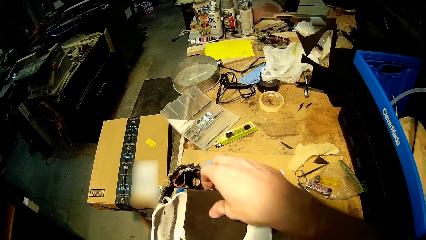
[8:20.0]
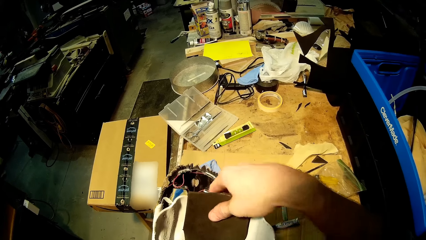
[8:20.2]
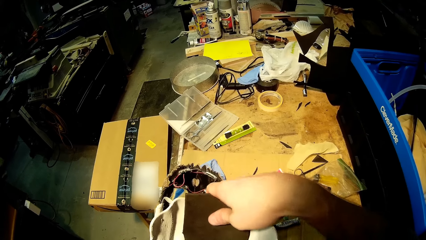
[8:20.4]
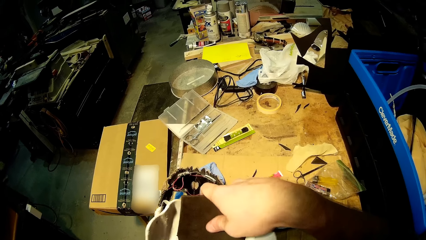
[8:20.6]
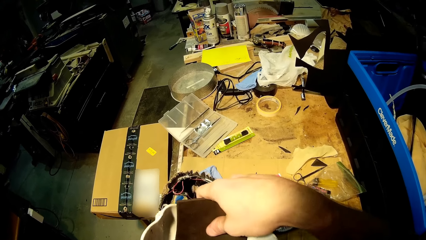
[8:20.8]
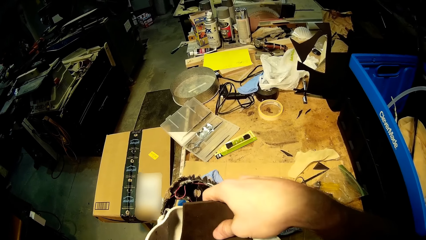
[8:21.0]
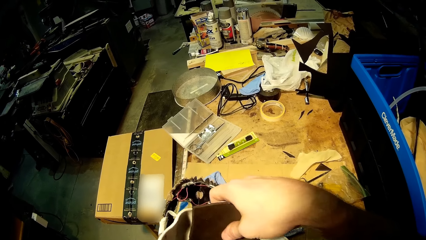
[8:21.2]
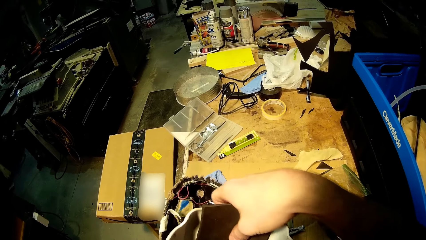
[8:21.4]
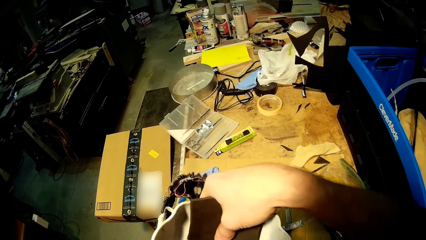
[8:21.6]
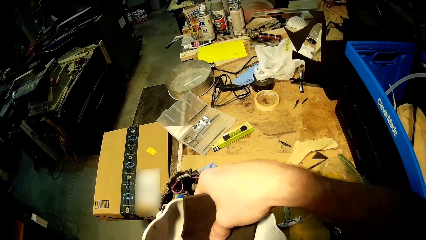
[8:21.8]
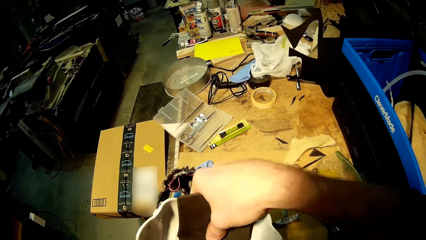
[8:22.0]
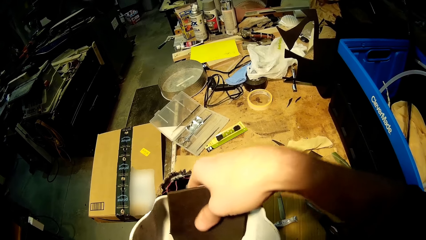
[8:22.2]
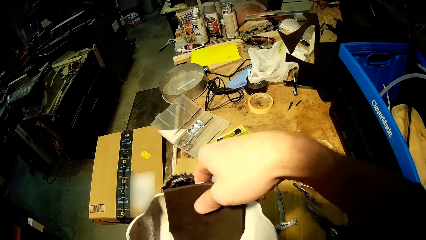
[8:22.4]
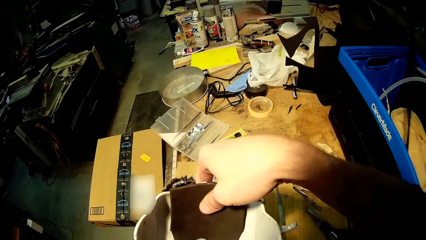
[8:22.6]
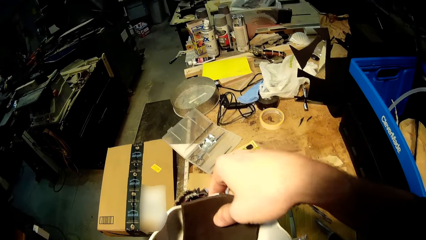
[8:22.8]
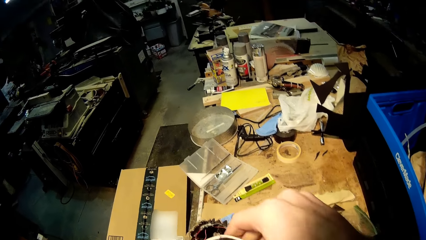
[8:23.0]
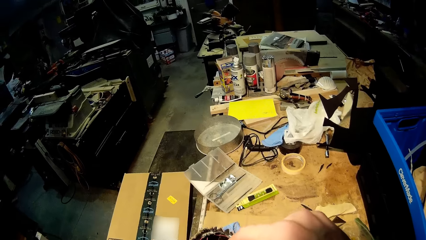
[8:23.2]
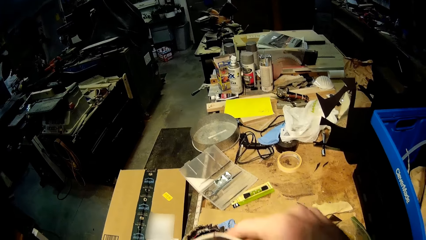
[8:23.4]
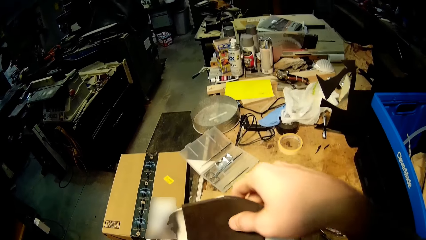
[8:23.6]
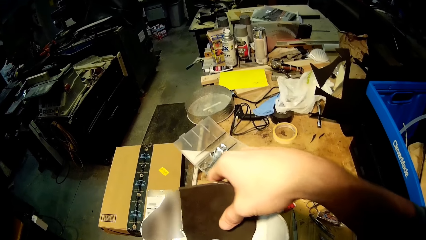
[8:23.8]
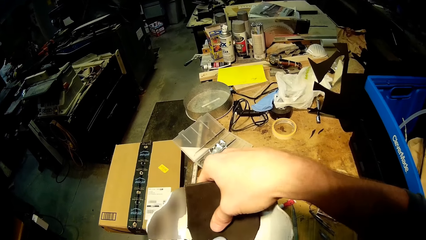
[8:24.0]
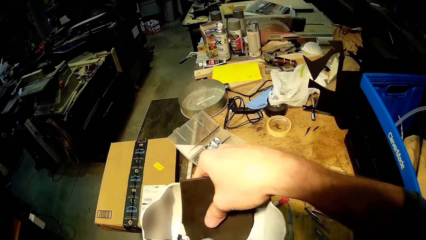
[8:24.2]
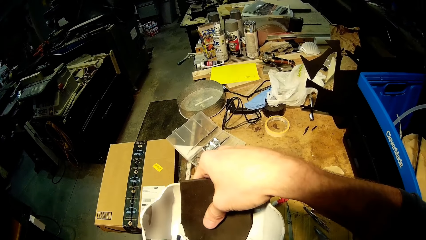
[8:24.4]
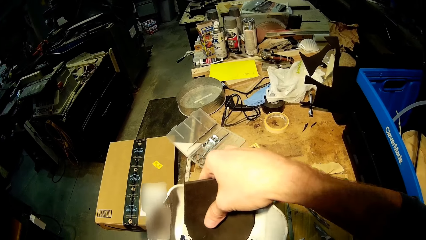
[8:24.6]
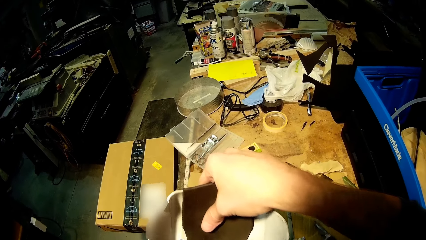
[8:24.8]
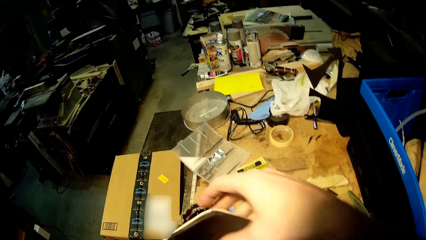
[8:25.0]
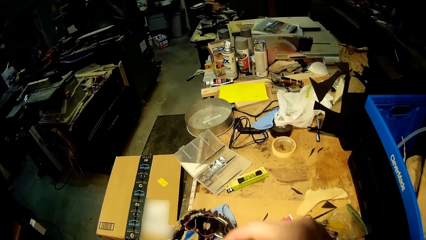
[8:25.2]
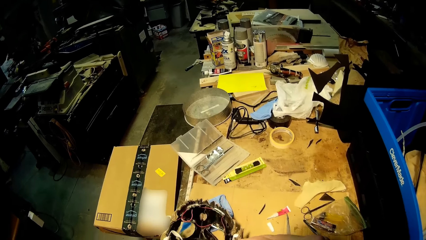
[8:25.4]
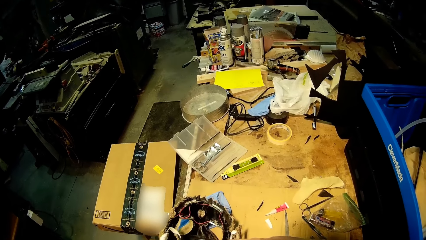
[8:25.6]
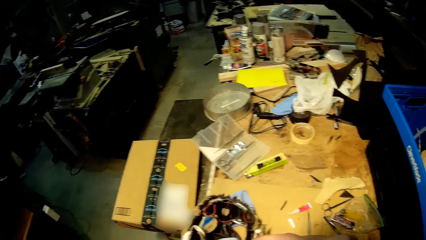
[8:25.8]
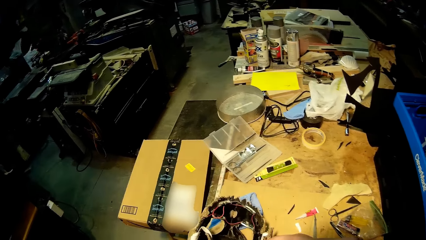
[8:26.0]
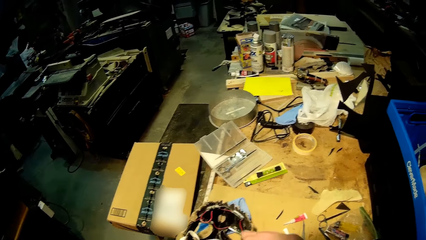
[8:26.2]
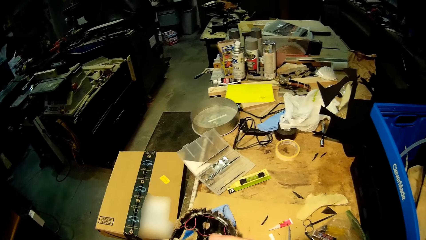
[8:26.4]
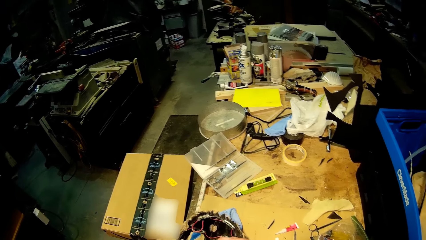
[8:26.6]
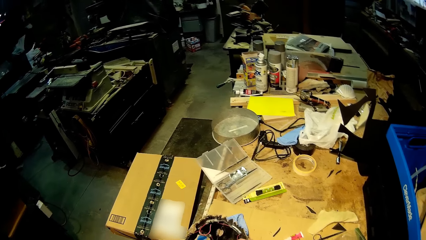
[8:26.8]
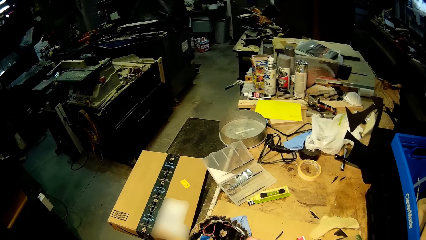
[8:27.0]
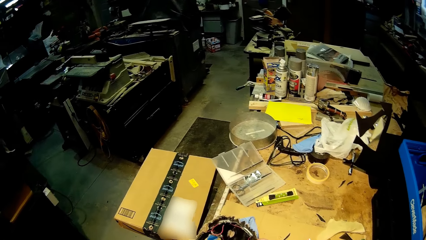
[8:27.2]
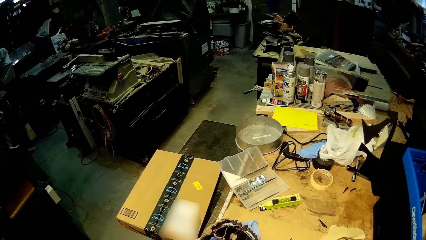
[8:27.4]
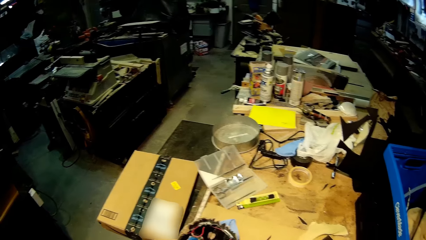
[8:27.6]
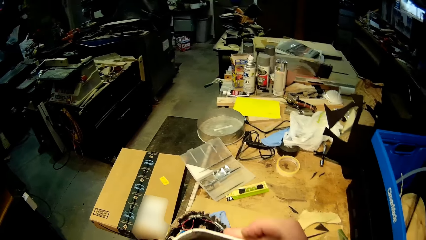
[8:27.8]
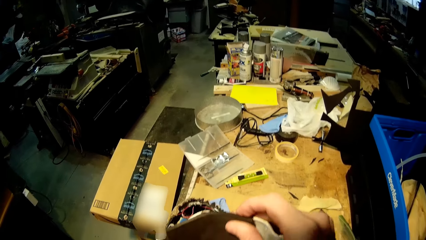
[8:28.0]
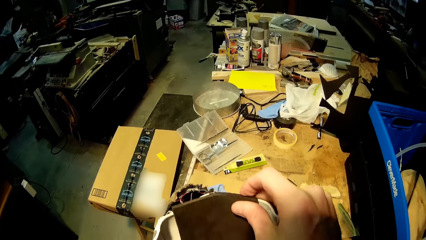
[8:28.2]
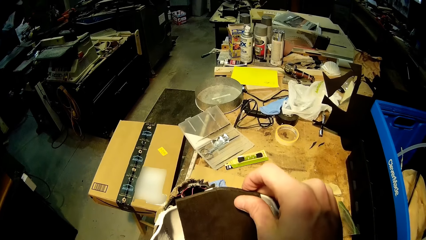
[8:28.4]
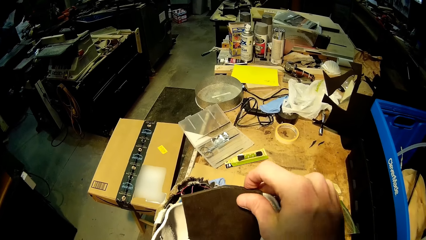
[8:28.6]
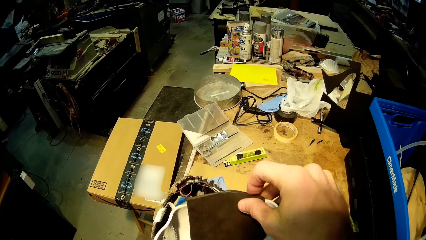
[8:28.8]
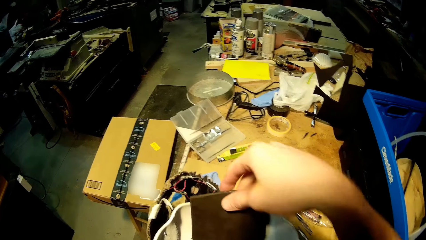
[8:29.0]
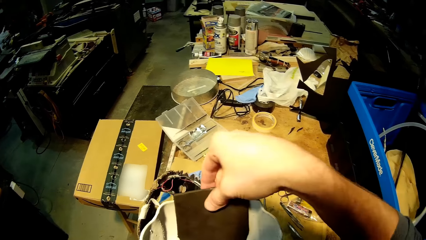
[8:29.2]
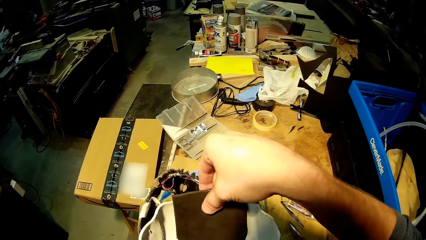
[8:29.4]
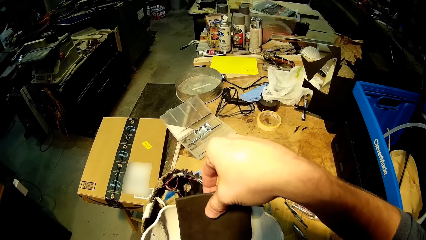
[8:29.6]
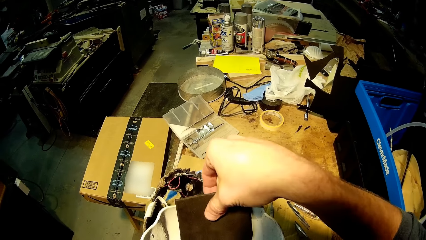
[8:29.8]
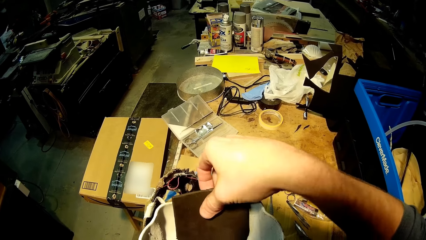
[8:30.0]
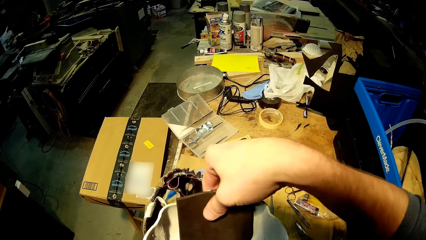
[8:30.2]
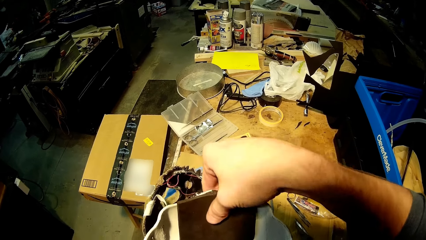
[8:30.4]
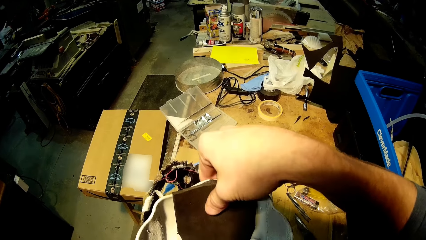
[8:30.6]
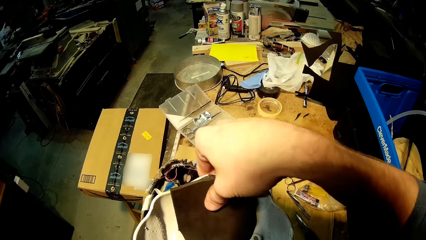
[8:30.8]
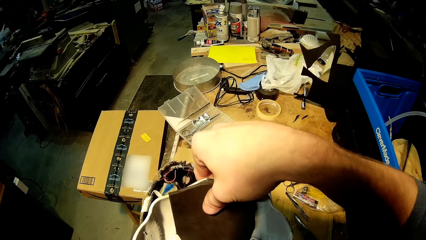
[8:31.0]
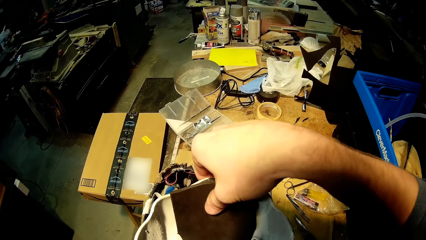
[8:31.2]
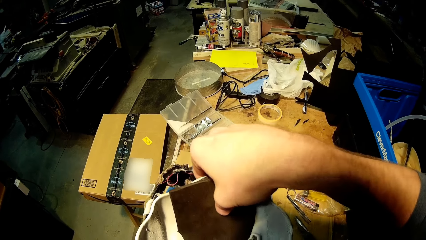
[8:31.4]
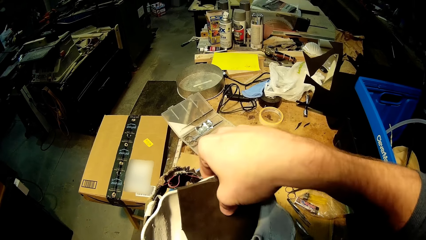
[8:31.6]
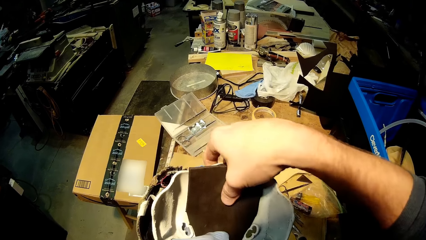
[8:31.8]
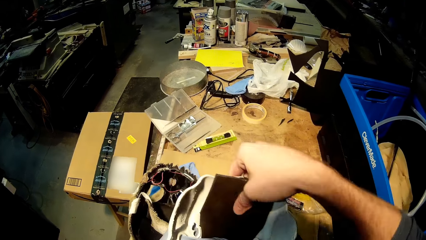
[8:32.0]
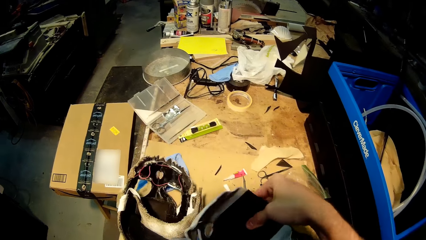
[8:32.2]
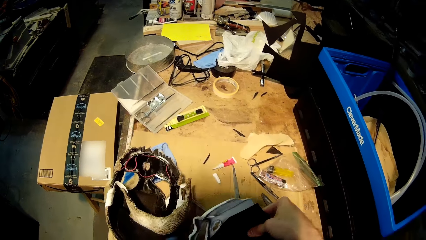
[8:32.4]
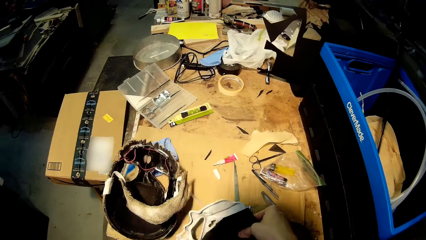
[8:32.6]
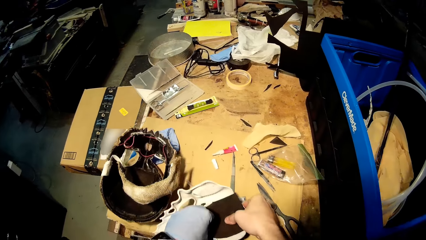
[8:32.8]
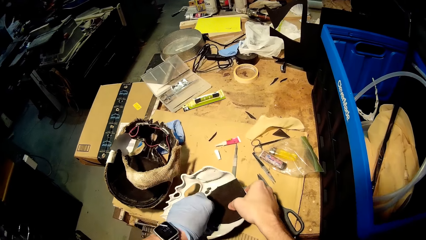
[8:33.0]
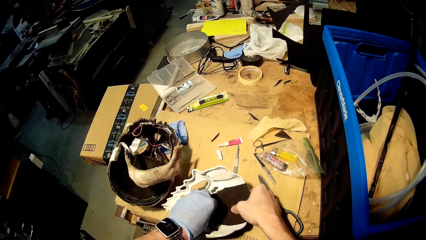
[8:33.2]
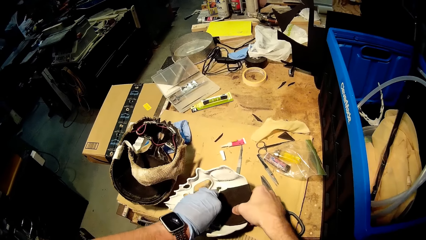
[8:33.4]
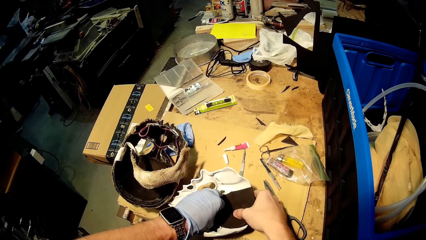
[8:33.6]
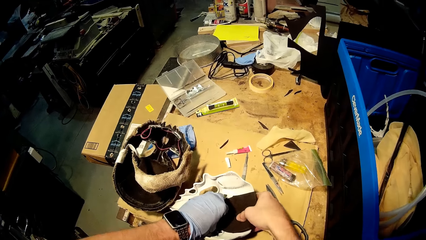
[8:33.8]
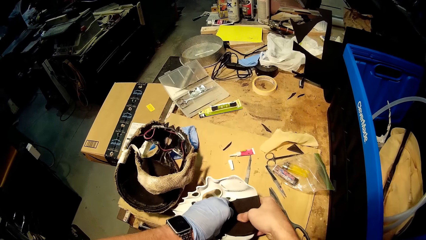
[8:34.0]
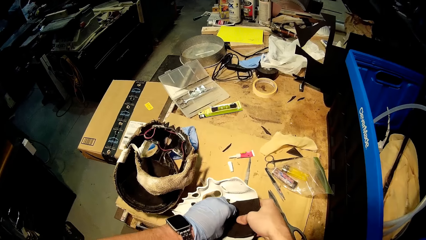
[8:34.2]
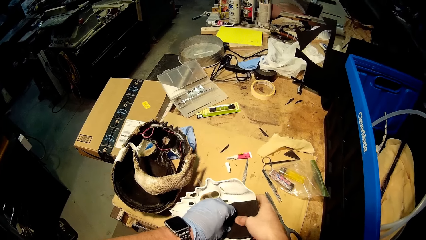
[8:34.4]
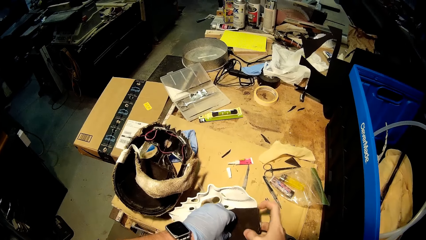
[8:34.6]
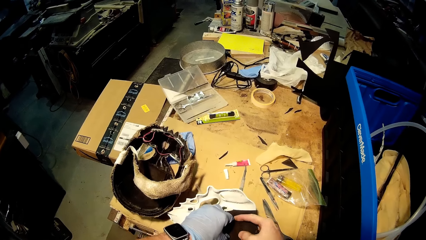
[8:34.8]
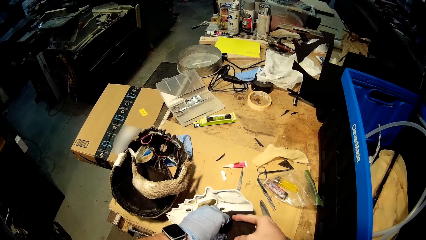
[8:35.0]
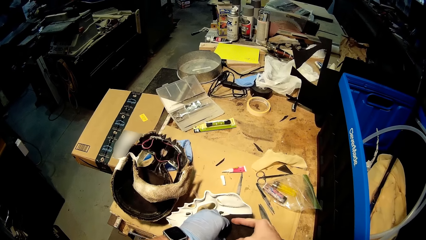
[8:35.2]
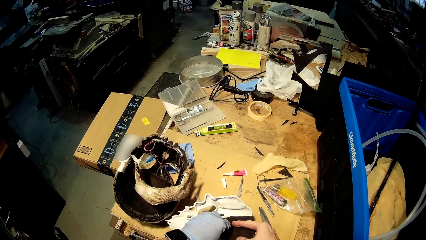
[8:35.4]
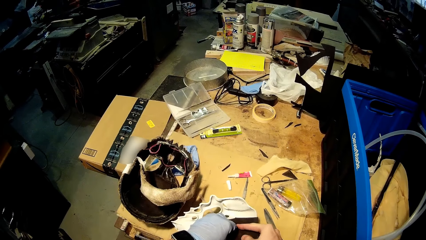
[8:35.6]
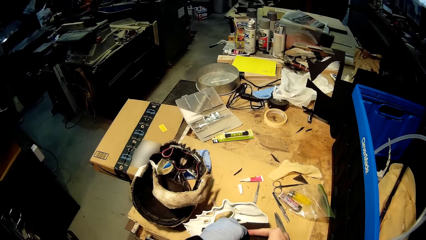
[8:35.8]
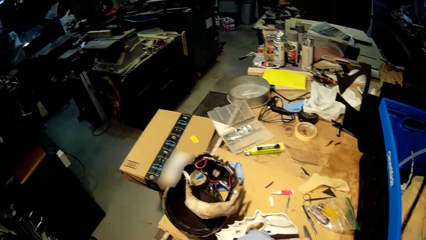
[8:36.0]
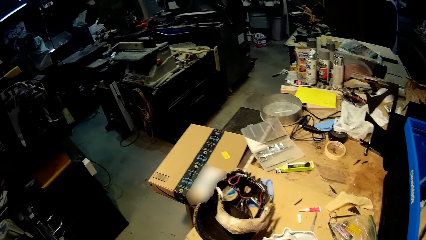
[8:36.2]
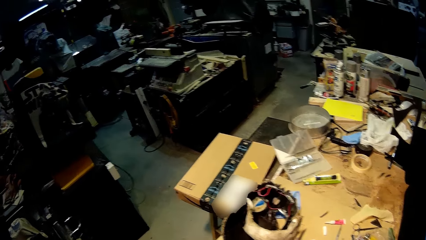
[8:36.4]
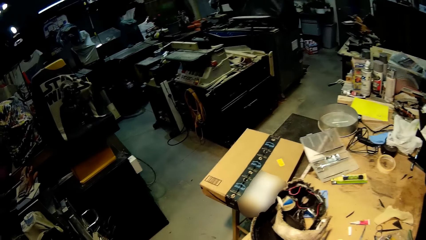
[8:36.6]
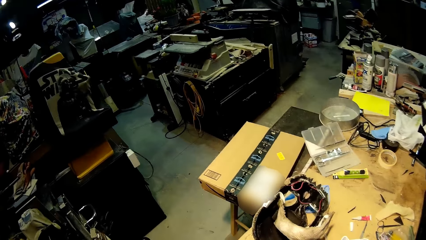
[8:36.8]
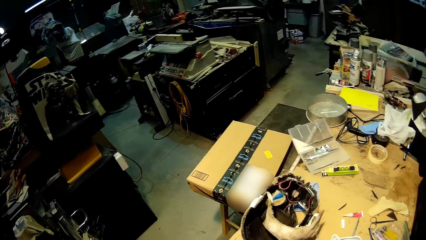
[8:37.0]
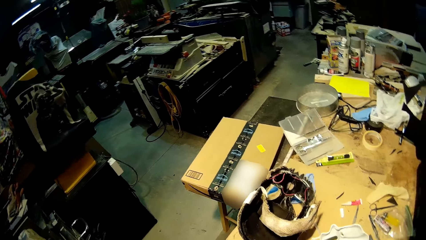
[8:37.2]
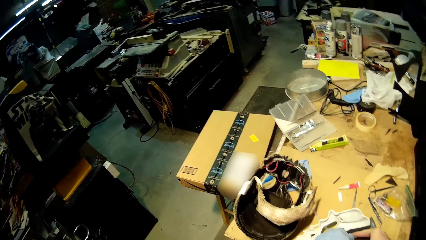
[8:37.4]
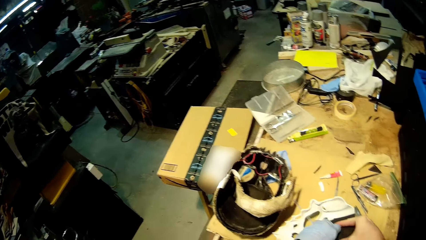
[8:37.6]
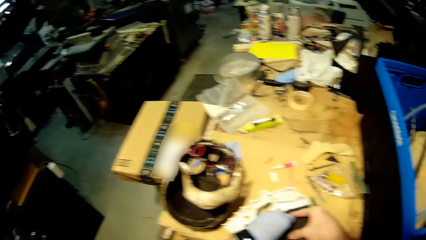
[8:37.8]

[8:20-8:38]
The camera wearer fixes the human skull mask. He places the mask on the table with his hands.
